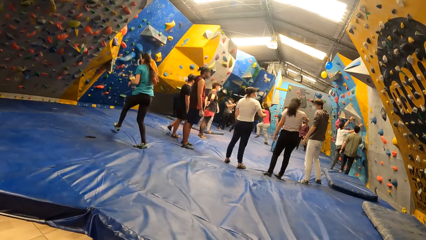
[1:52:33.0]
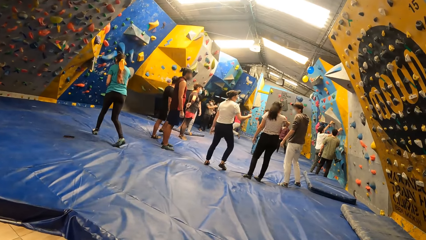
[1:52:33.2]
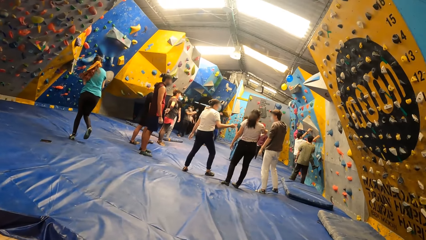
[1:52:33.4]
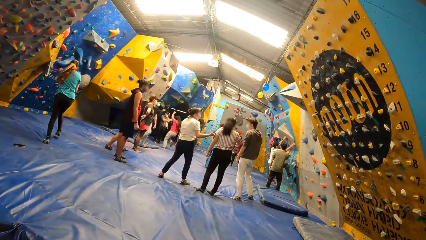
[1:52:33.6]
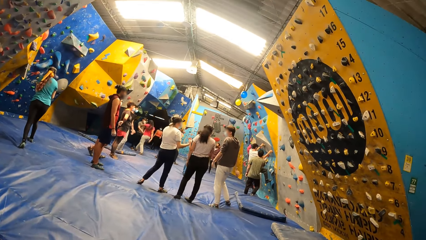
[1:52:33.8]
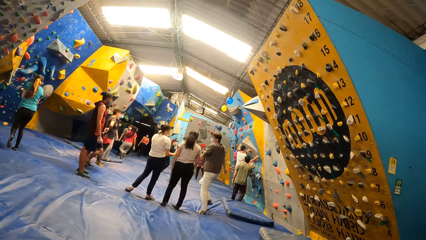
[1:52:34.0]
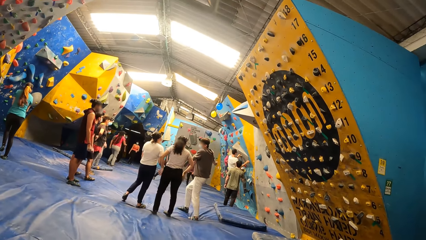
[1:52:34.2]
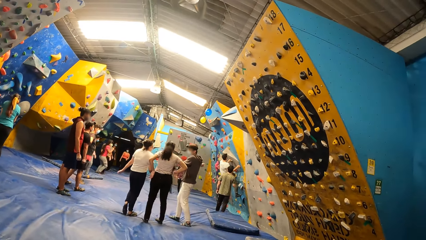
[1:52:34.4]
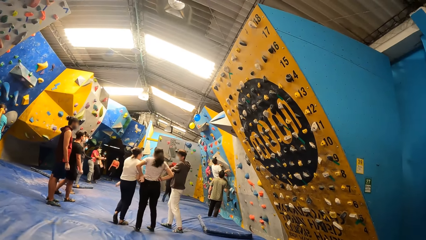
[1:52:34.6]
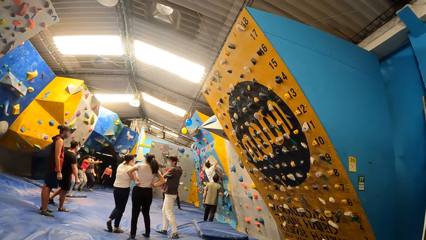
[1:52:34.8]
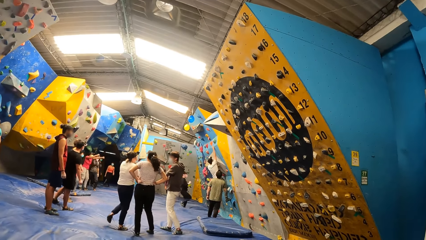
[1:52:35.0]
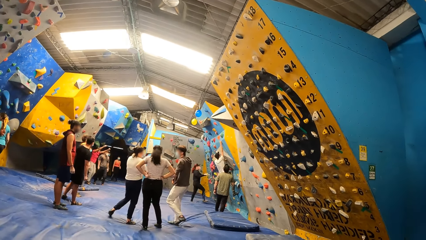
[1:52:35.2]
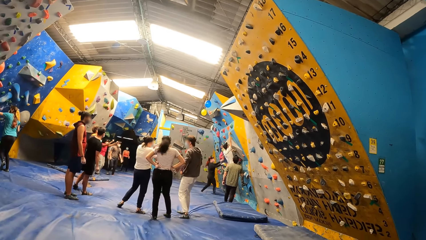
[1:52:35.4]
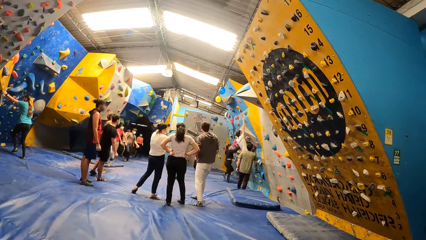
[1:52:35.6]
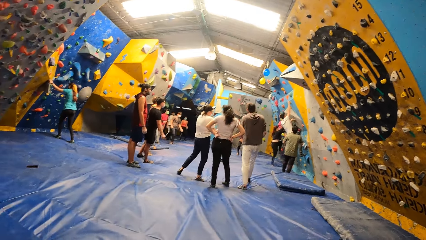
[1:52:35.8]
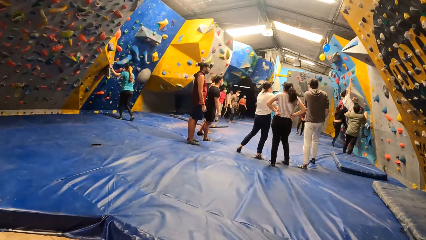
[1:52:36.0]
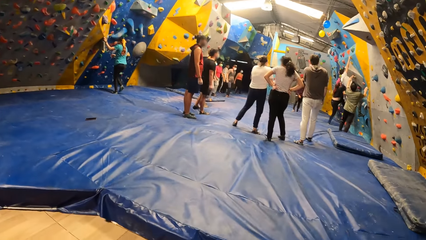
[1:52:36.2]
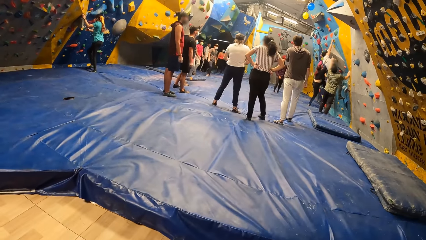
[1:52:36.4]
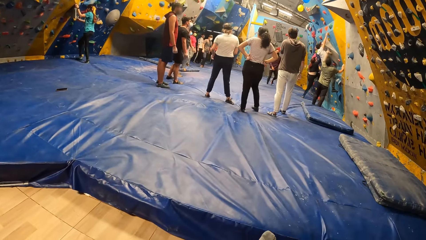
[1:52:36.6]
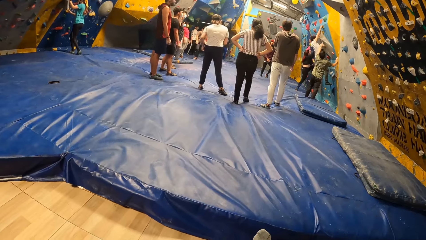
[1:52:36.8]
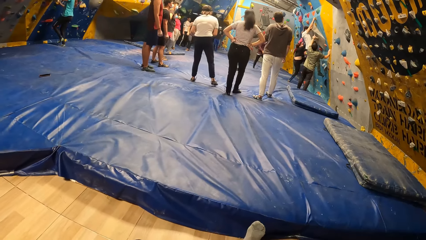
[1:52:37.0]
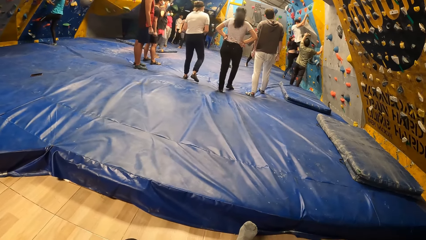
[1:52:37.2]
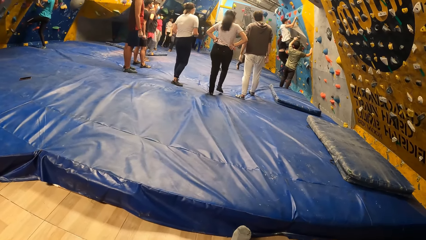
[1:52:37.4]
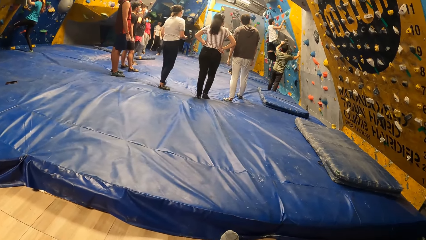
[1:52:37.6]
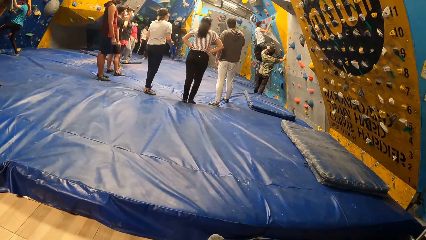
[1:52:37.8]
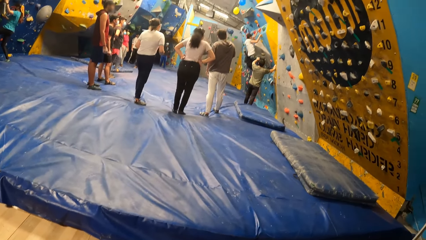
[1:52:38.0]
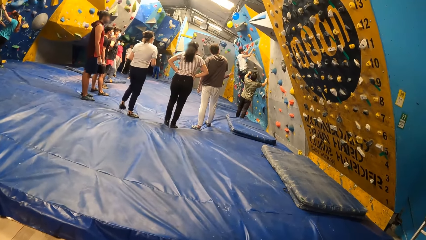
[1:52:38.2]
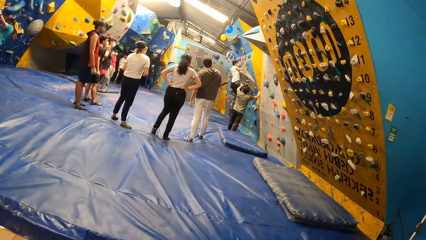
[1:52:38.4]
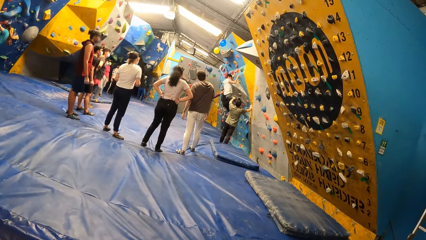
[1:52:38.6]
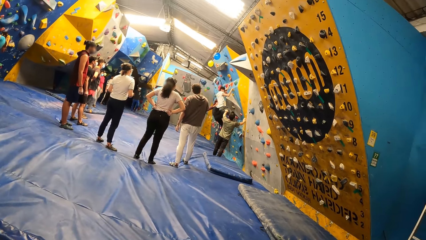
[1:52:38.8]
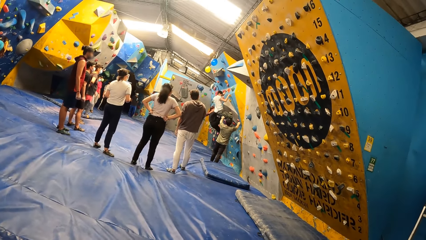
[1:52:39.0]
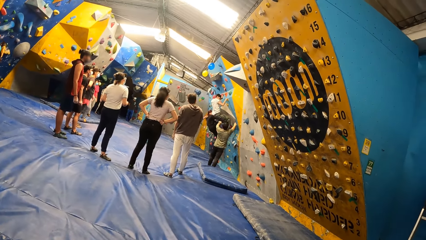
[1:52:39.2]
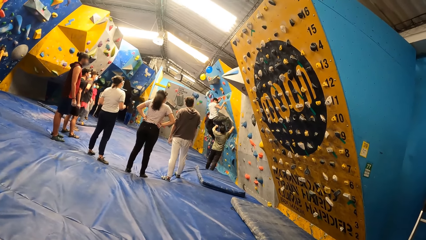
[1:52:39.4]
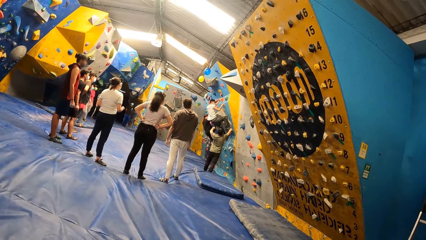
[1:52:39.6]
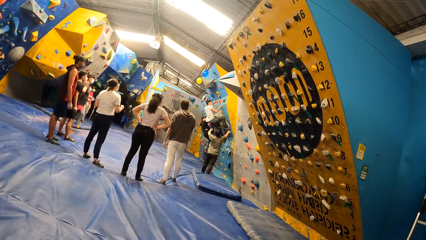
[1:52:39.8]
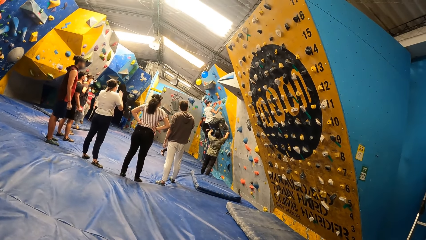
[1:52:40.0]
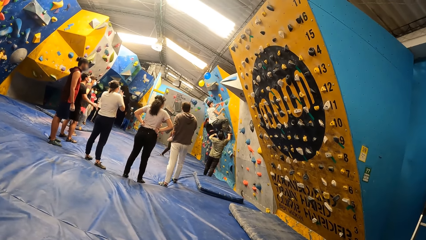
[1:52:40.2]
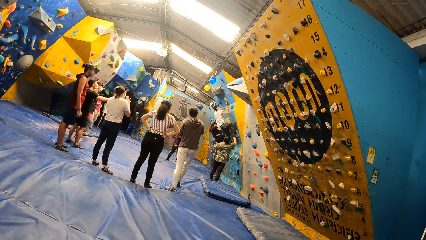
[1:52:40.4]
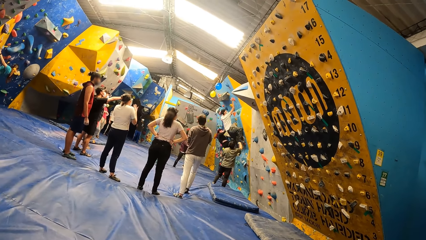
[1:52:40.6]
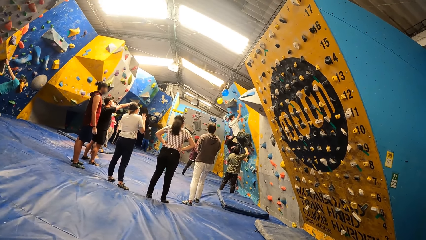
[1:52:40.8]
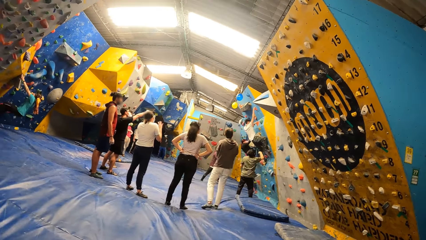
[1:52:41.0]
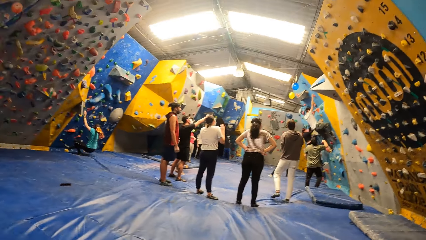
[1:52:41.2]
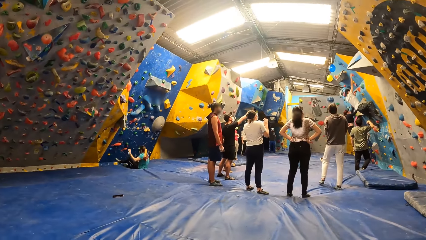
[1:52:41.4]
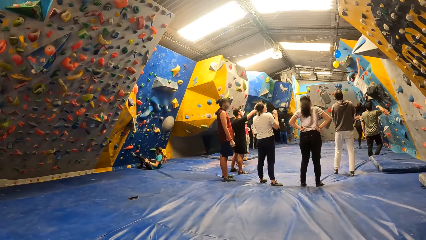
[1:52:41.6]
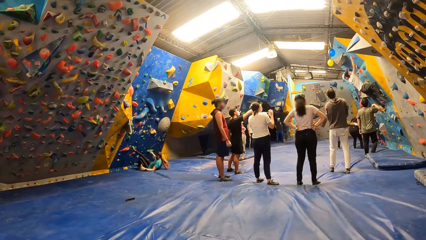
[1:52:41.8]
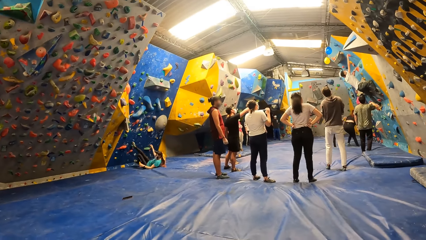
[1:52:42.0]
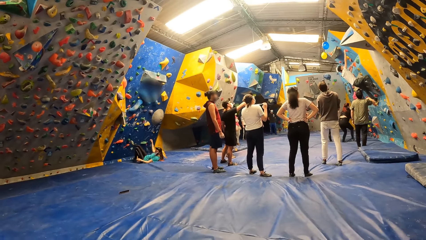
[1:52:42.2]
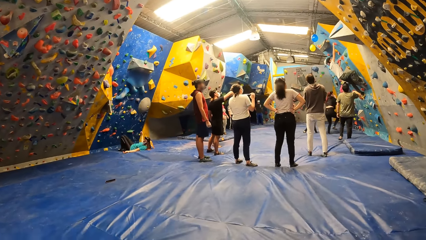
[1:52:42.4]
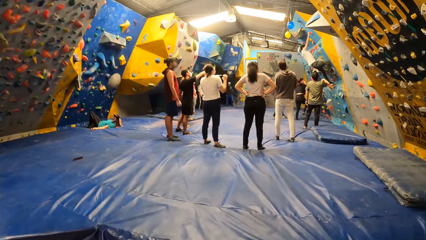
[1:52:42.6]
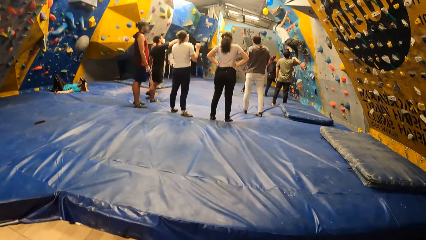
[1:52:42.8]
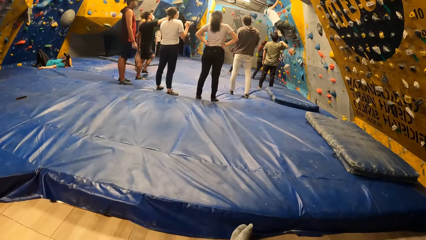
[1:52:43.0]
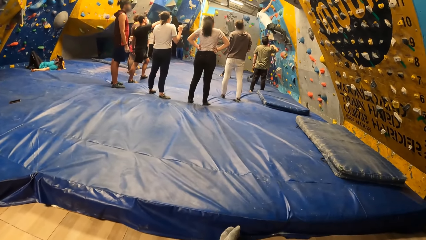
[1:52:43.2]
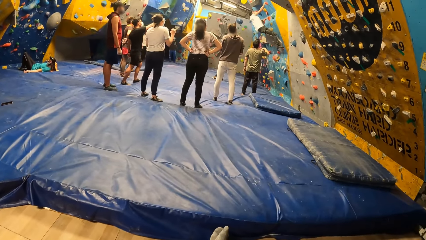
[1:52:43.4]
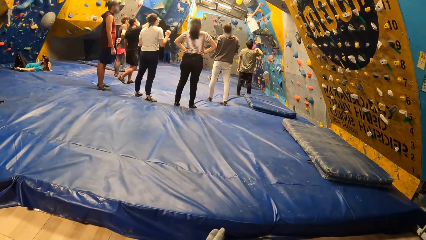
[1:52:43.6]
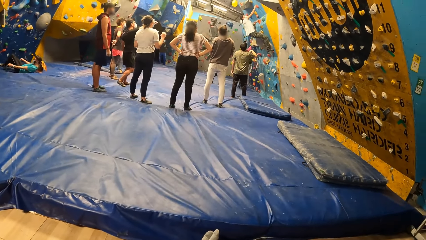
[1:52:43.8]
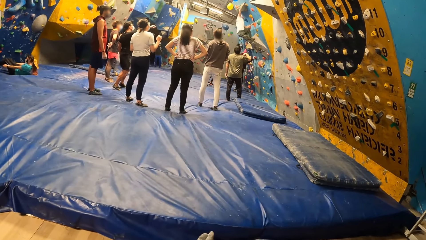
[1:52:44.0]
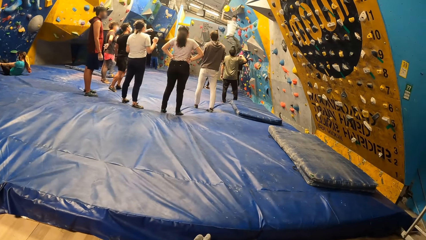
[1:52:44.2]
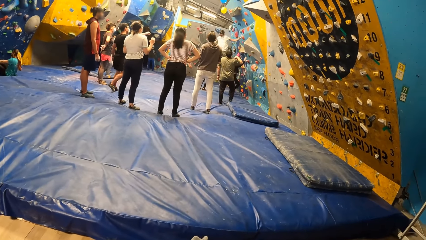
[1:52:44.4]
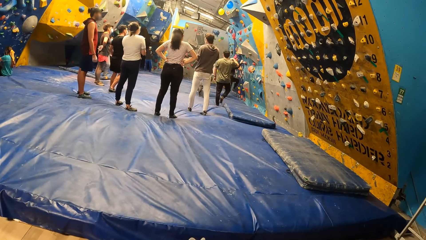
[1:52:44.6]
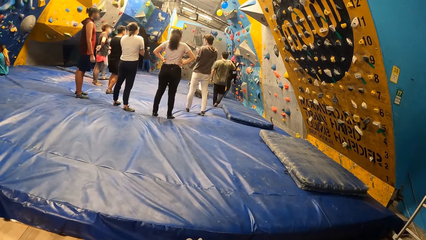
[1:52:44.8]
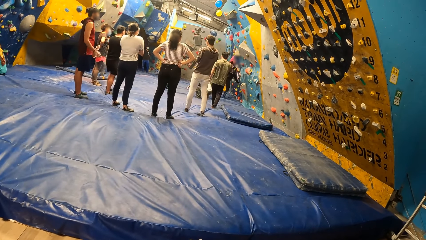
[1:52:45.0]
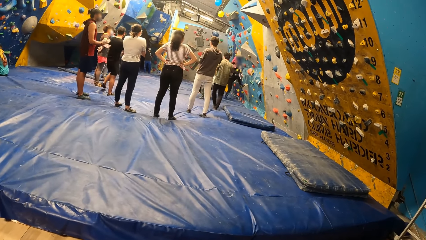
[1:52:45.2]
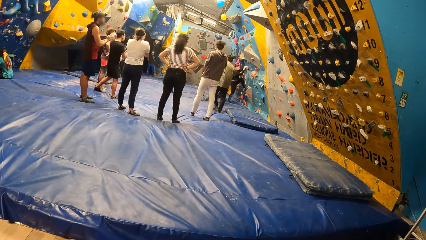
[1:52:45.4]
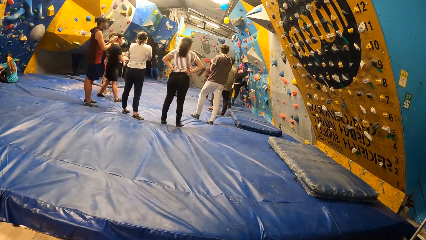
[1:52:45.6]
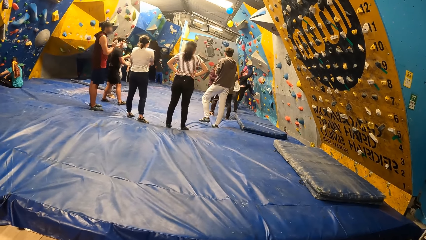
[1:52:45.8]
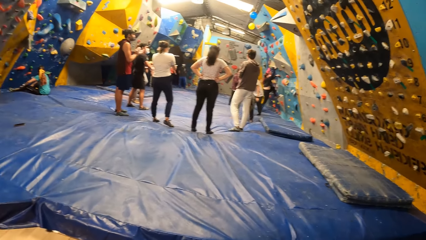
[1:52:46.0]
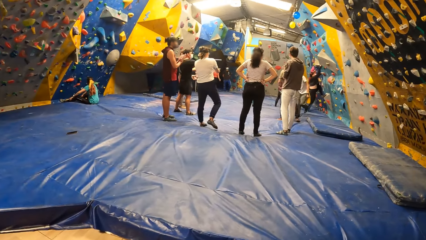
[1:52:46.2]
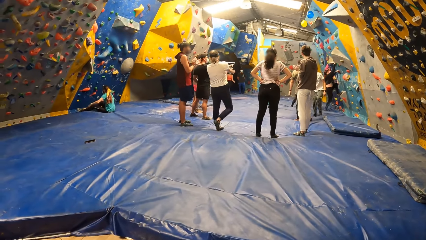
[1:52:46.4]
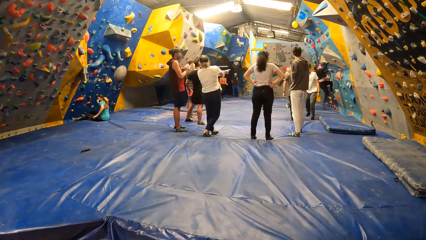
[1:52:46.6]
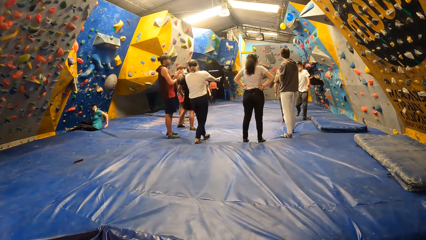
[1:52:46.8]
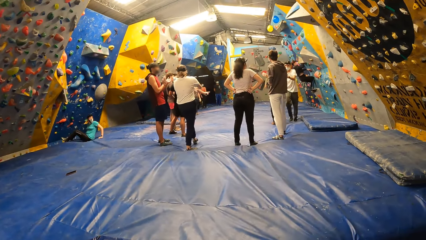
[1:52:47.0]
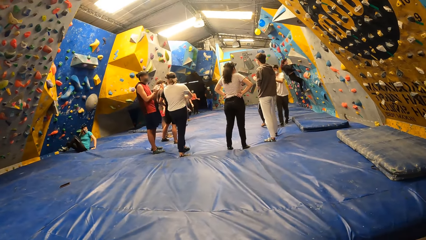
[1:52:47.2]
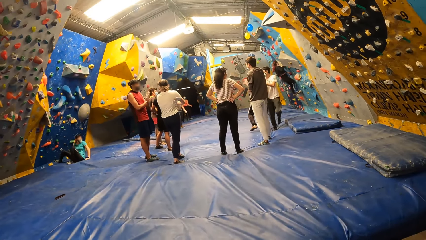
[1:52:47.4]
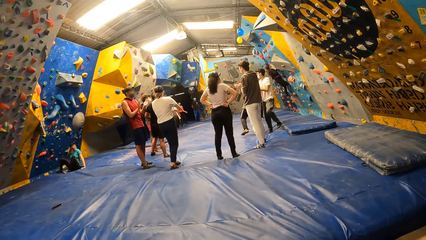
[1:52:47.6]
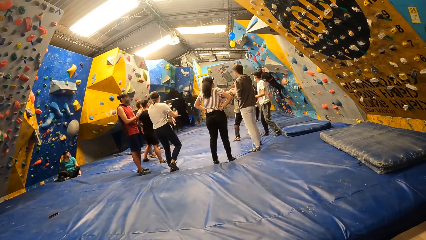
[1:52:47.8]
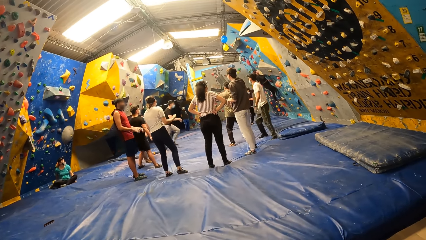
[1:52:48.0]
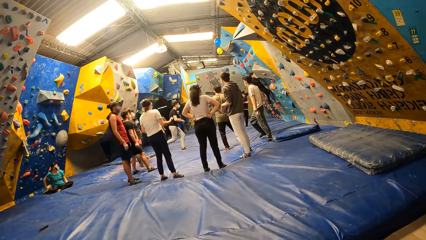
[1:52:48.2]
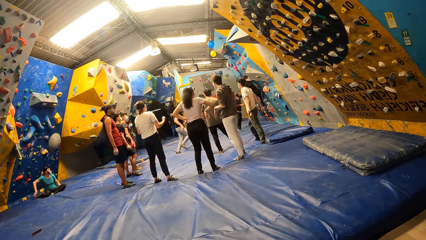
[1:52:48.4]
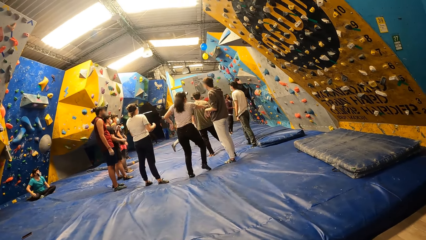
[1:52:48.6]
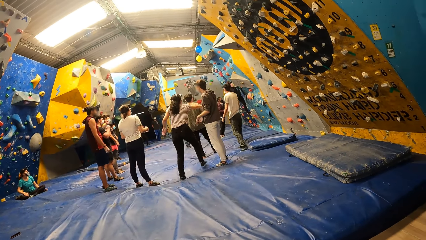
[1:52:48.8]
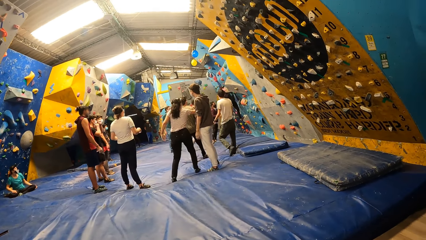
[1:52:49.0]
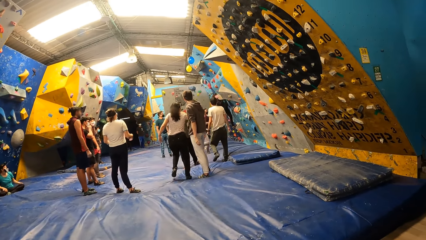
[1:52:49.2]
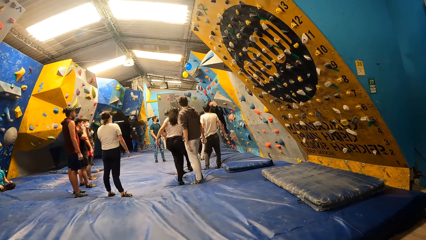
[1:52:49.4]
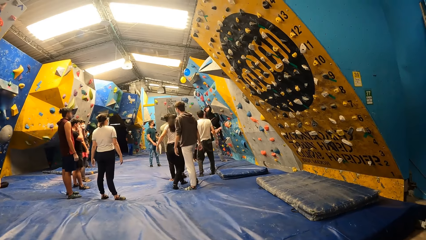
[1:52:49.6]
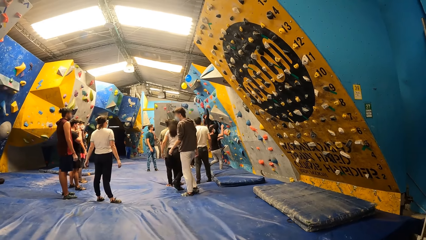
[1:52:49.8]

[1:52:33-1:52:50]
The camera wearer interacts with a woman. They look around. Another woman boulders a wall. A third woman boulders the wall.
